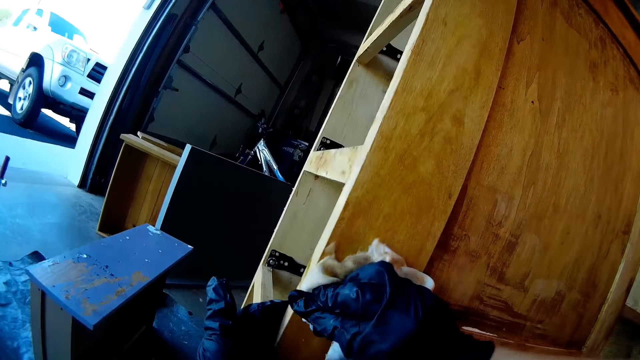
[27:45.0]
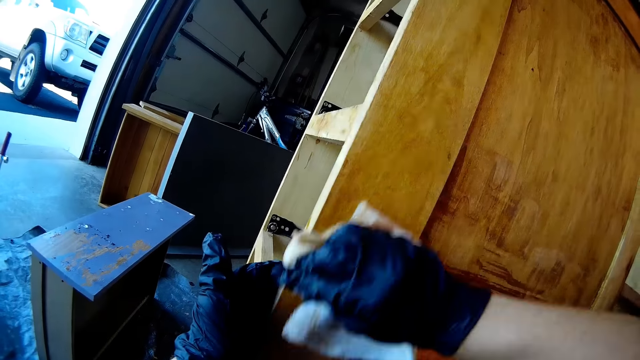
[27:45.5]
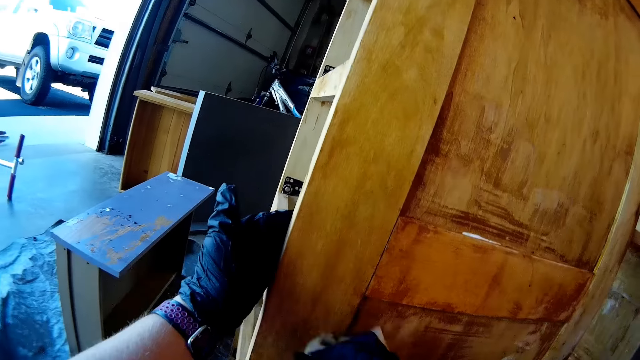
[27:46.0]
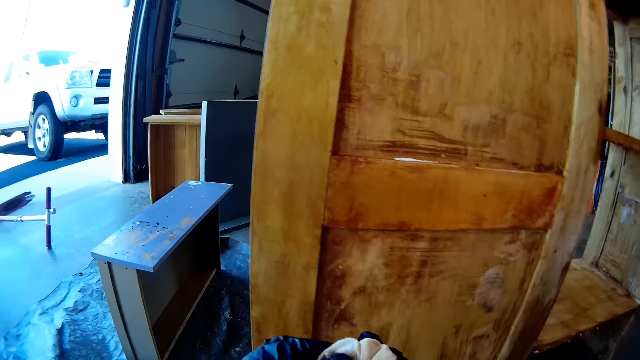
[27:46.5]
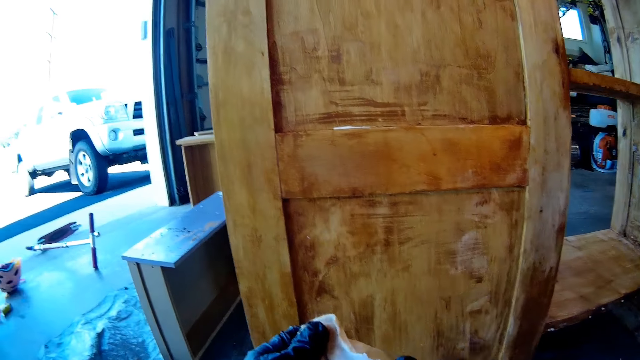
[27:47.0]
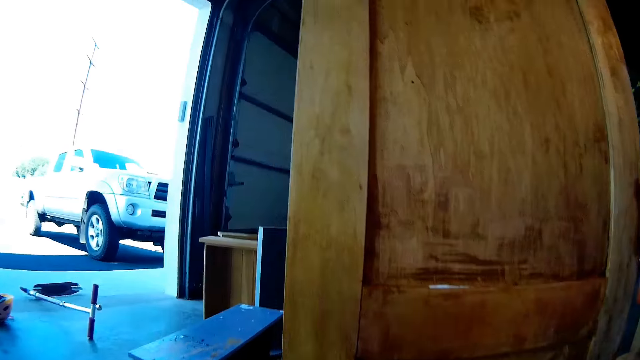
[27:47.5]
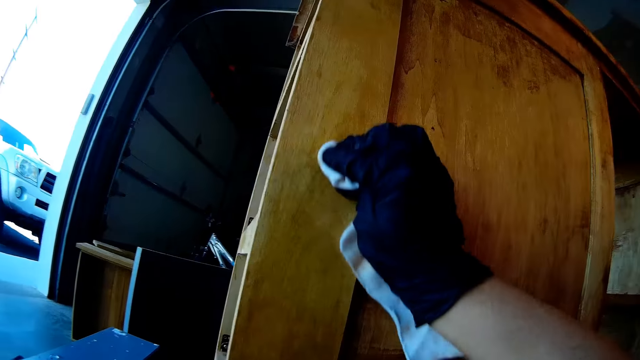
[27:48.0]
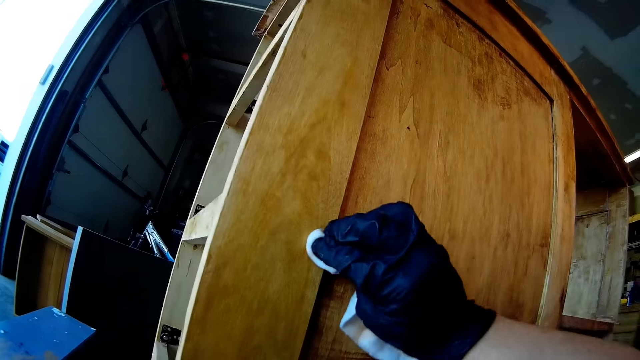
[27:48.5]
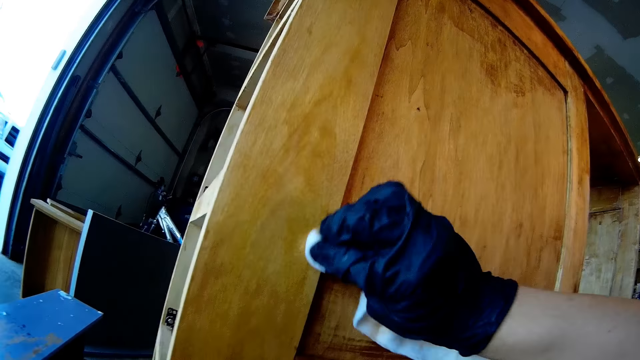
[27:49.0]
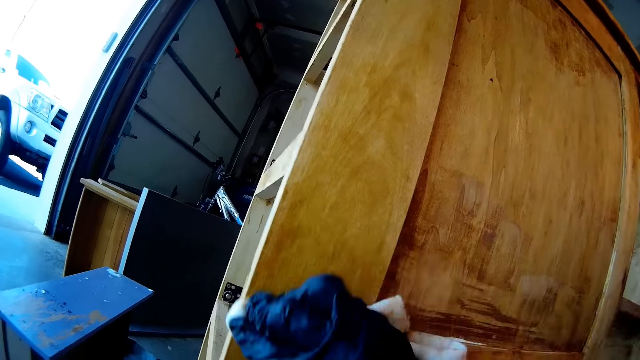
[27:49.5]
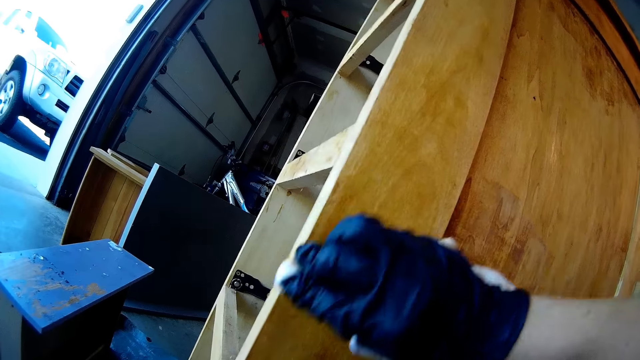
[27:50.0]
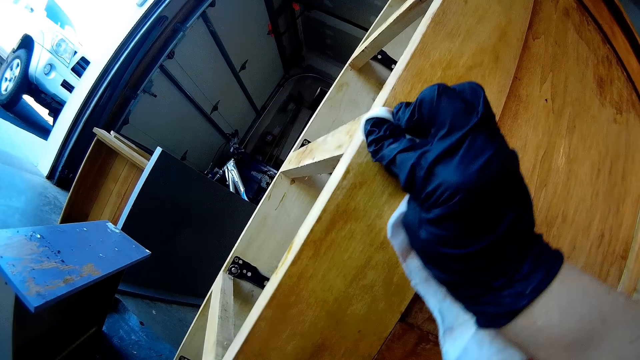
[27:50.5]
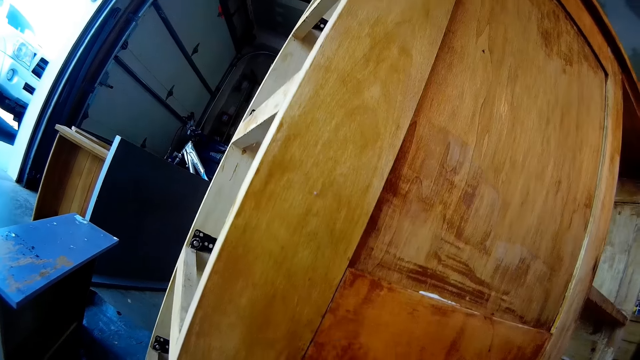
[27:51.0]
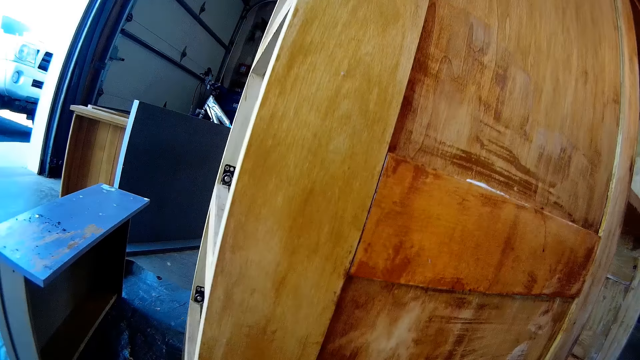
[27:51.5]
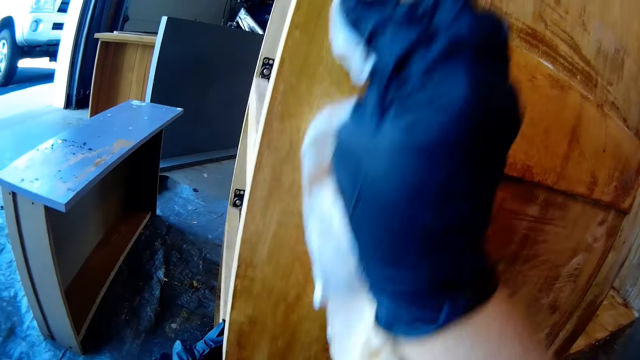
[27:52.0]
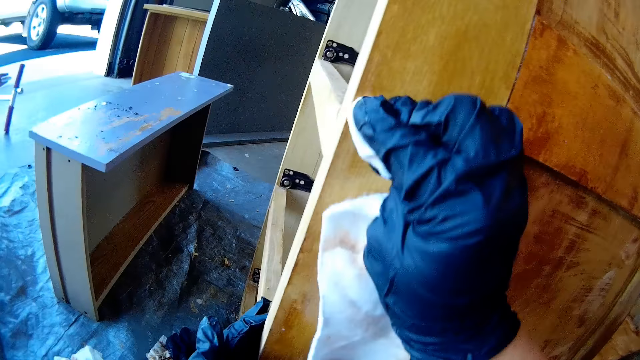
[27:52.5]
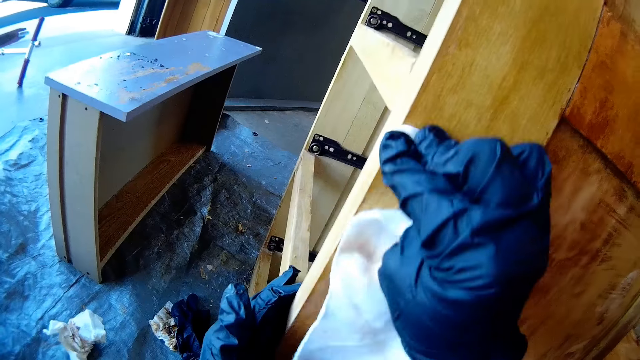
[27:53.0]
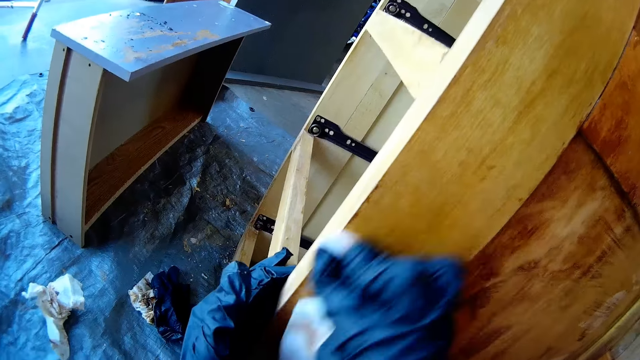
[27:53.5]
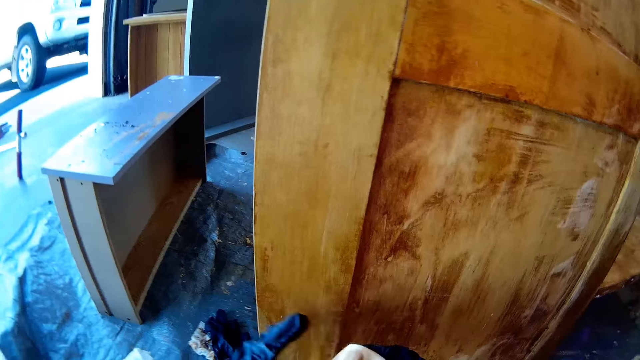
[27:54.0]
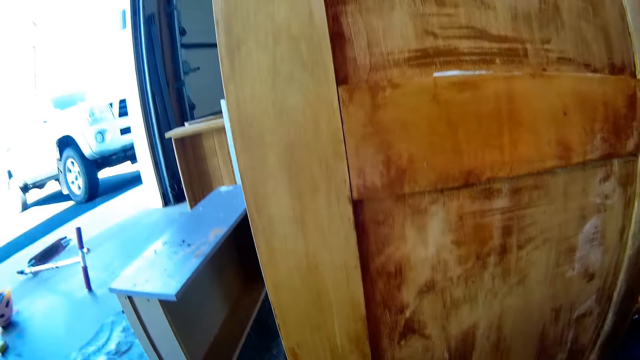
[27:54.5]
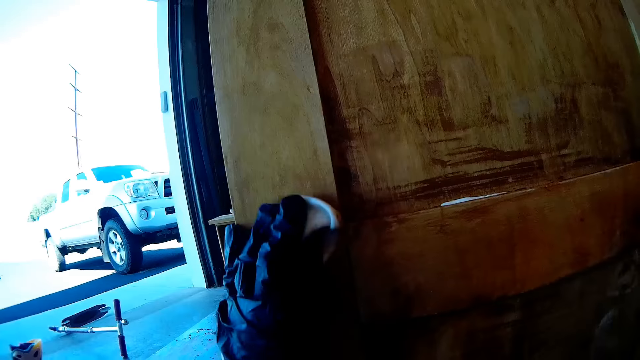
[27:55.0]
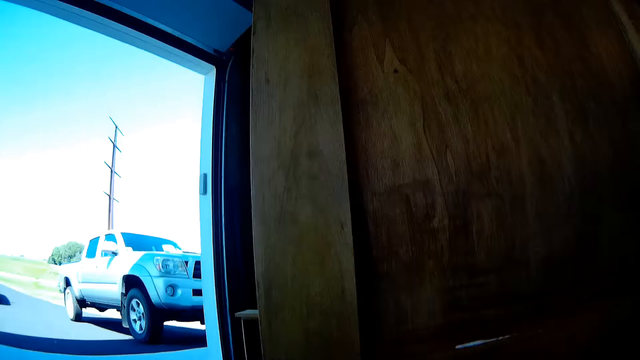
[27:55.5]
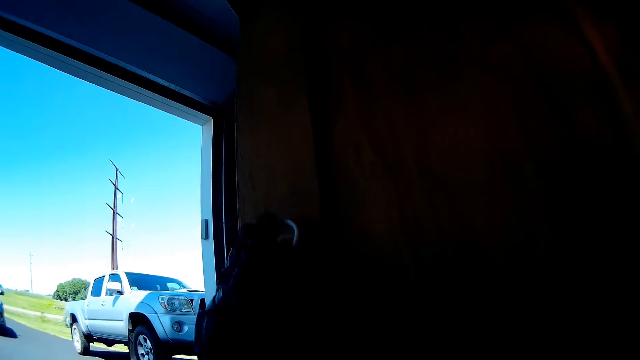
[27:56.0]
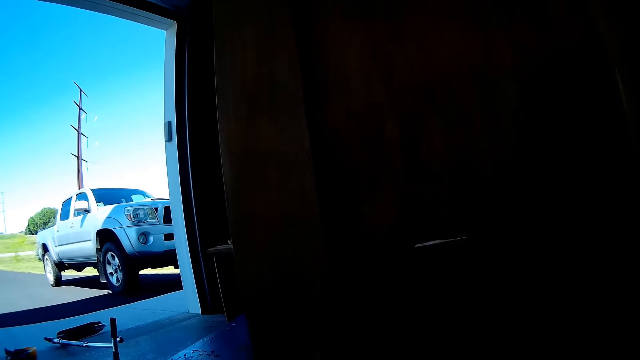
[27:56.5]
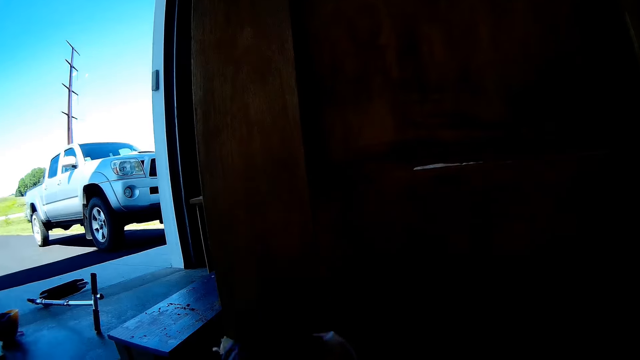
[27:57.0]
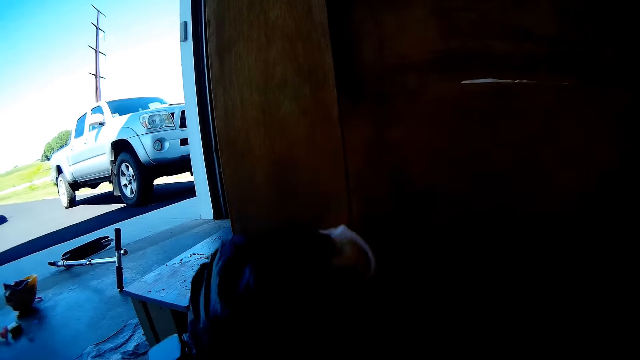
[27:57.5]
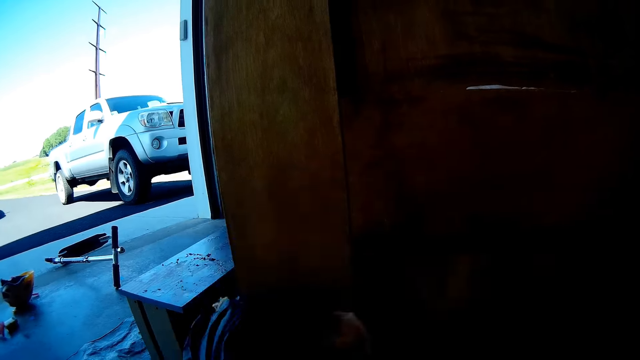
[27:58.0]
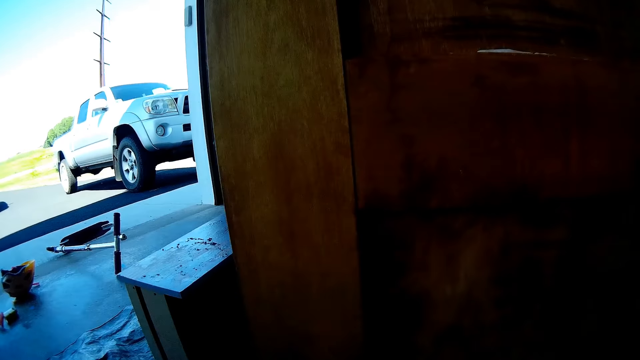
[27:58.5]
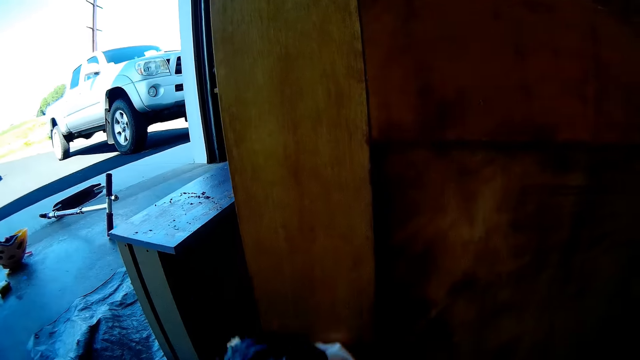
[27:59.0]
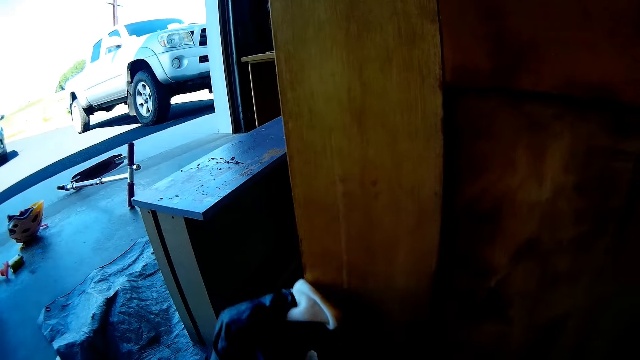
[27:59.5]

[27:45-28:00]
The camera wearer swings the left hand. They hold the hand towel with the left hand. They fold the fabric. They swing the right hand. They wipe the wooden frame using the fabric. They swing the left hand. They transfer the fabric to the left hand. They hold the hand towel with the left hand. They swing the left hand. They wipe the wooden frame using the fabric.

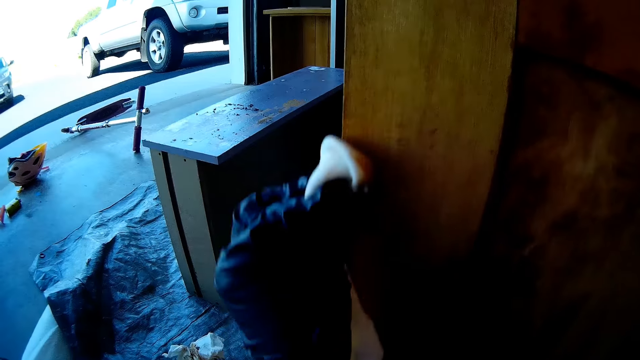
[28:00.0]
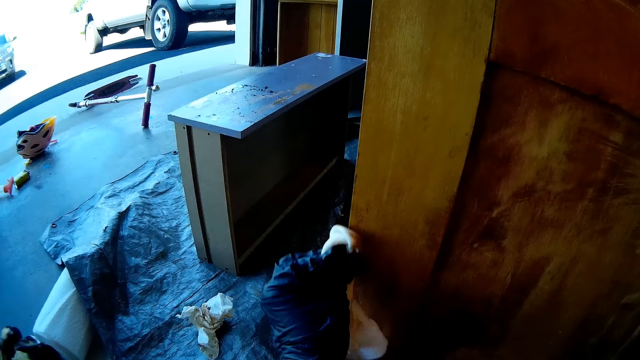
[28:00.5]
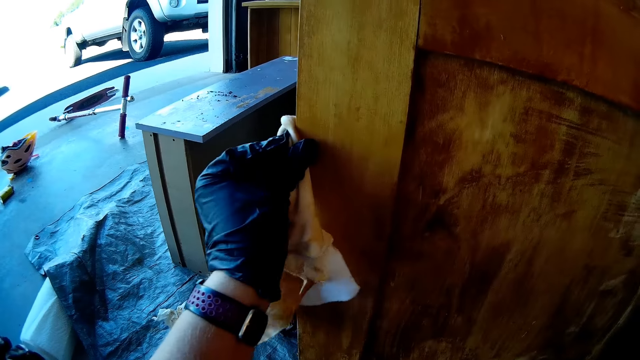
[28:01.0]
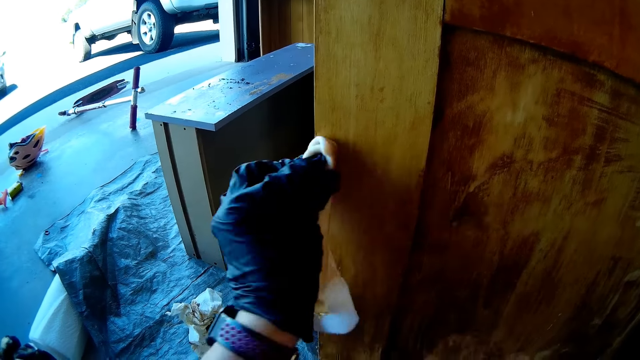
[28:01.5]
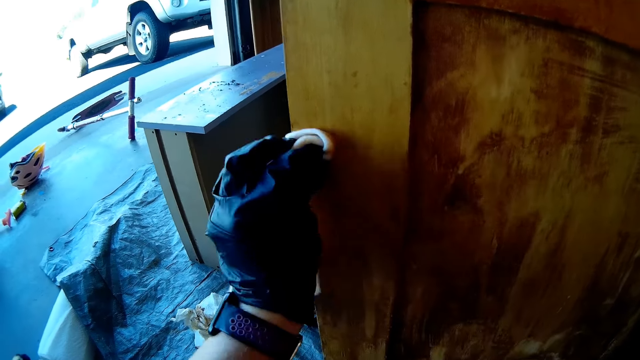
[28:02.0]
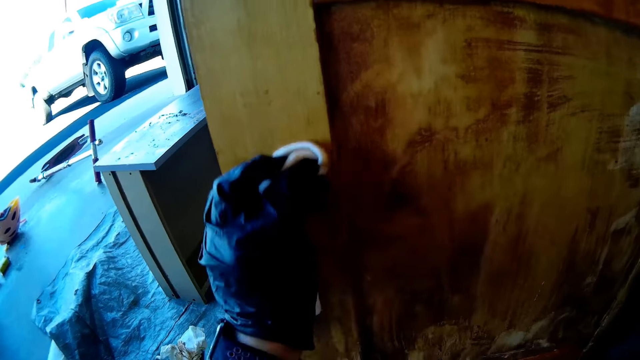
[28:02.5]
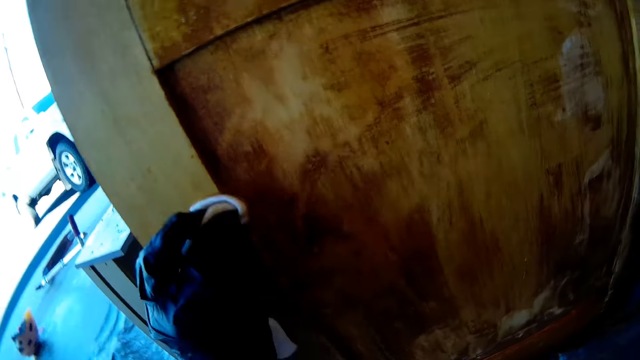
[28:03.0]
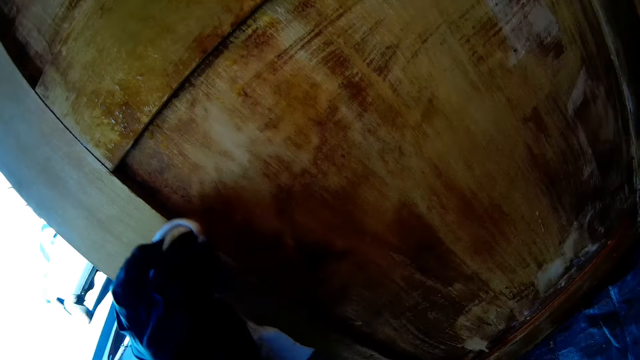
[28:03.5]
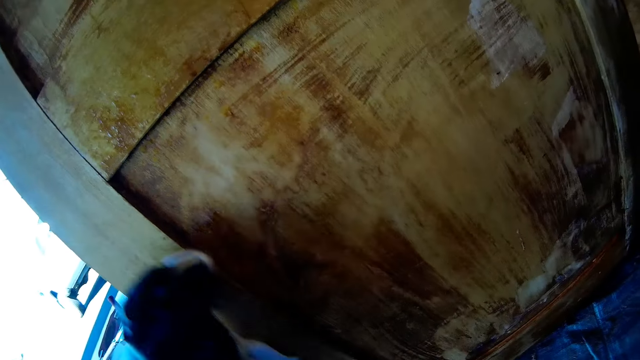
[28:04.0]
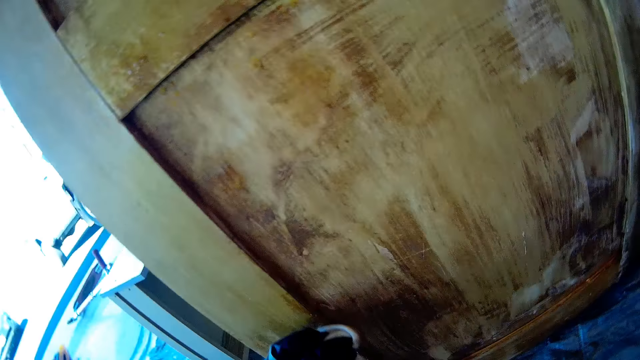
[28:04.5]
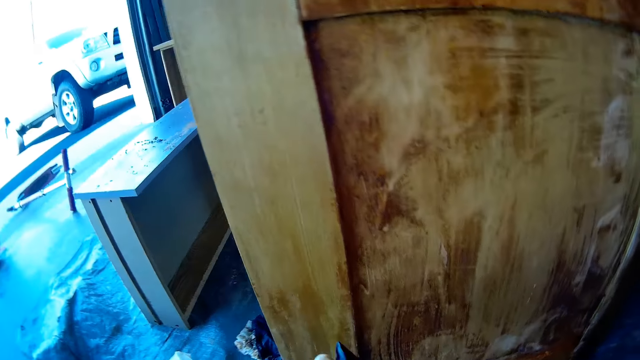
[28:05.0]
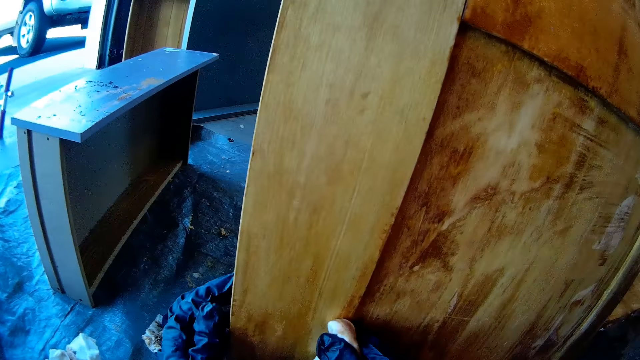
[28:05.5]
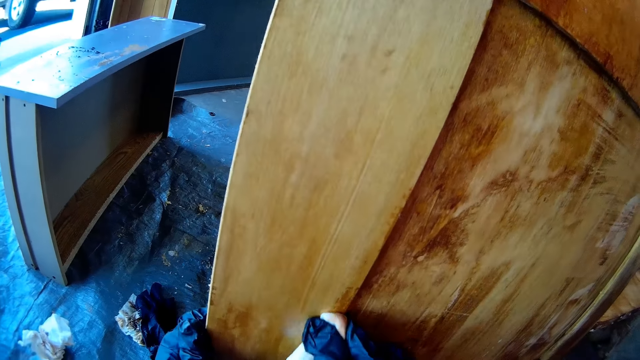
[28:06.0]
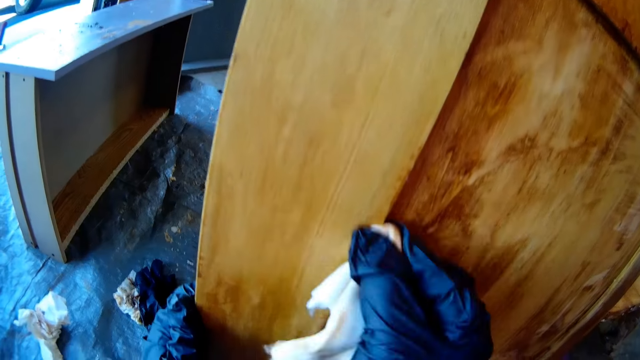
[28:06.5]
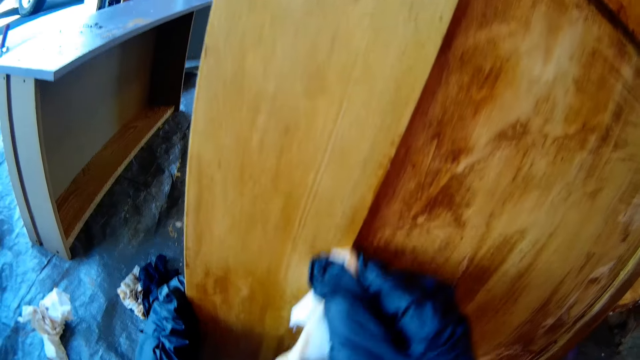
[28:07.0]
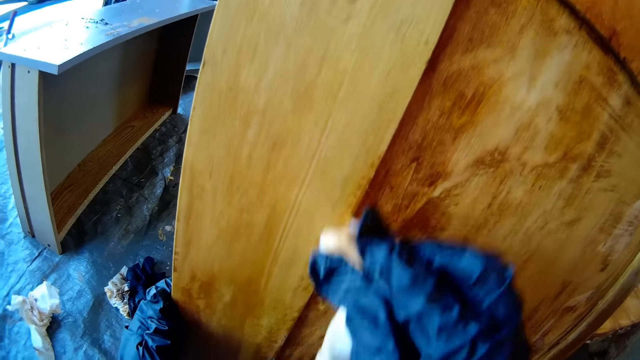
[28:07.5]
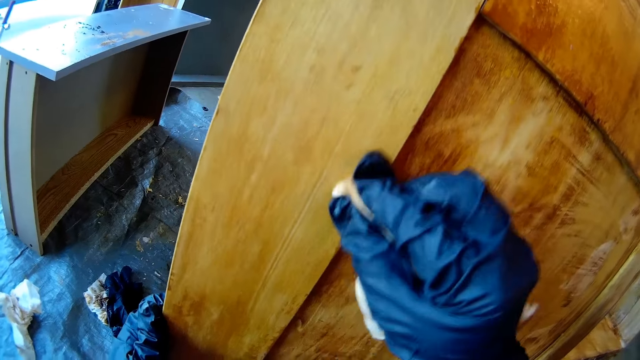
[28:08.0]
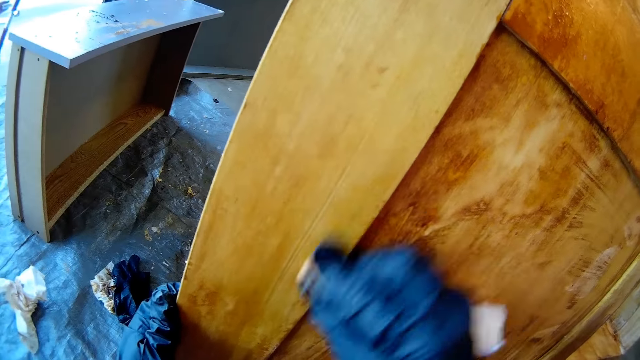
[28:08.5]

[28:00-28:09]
The camera wearer transfers the fabric to the right hand. They swing the left hand. They wipe the wooden frame using the fabric. They hold the cupboard with the left hand.
